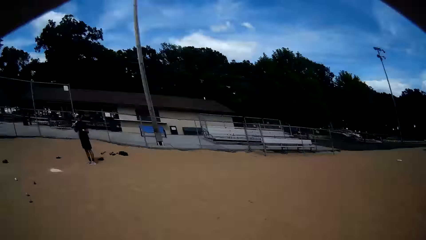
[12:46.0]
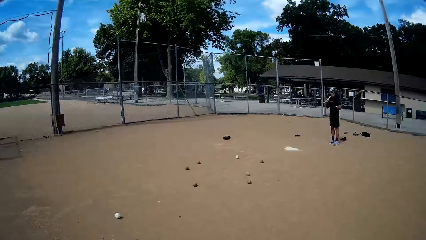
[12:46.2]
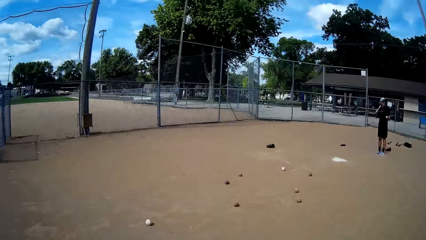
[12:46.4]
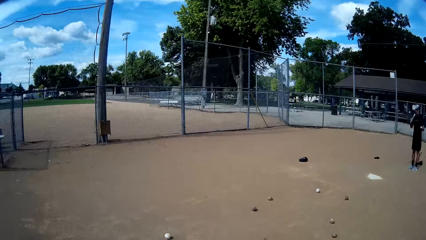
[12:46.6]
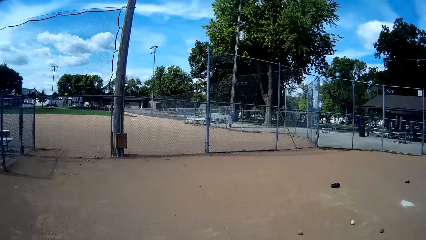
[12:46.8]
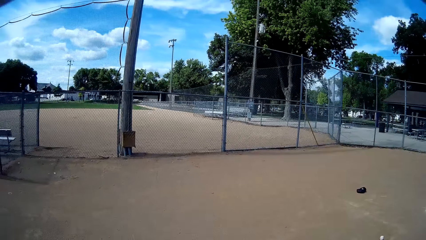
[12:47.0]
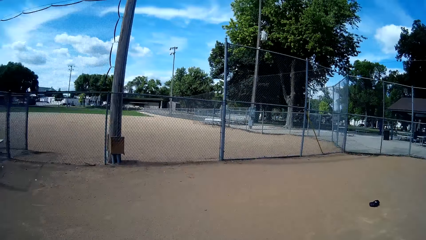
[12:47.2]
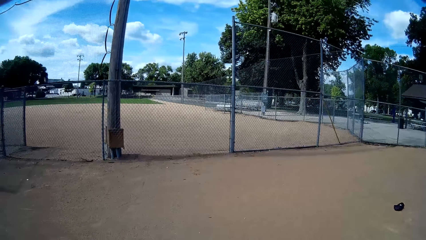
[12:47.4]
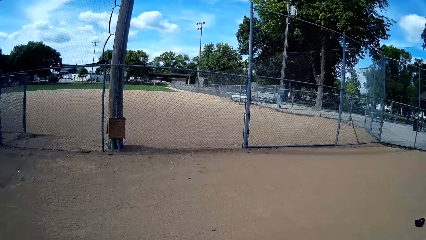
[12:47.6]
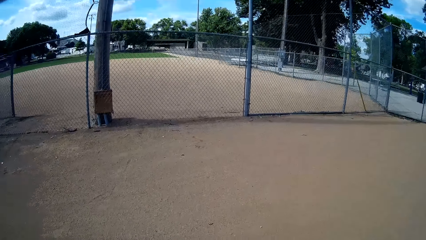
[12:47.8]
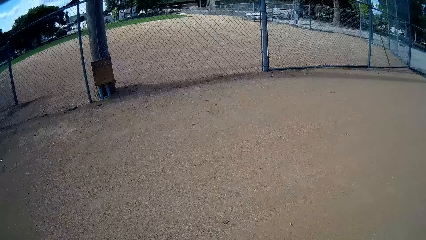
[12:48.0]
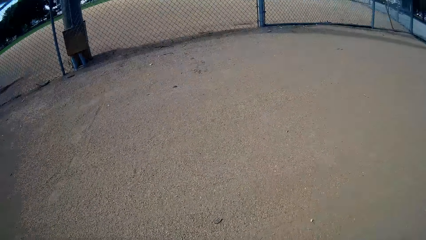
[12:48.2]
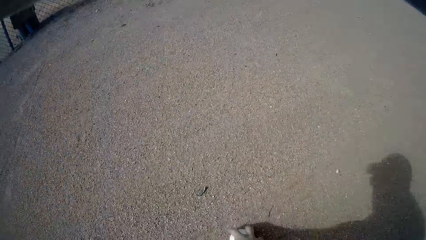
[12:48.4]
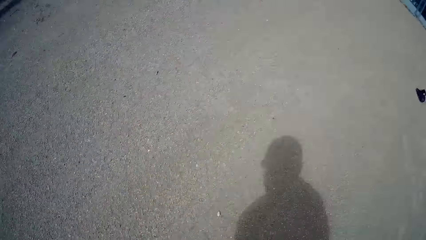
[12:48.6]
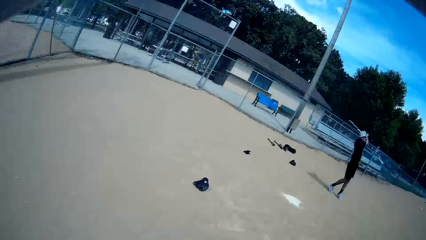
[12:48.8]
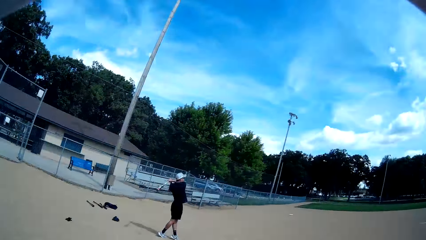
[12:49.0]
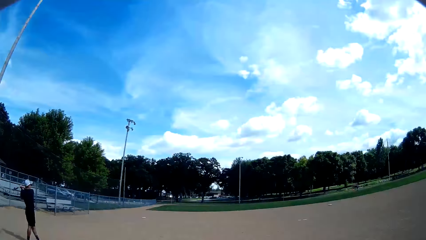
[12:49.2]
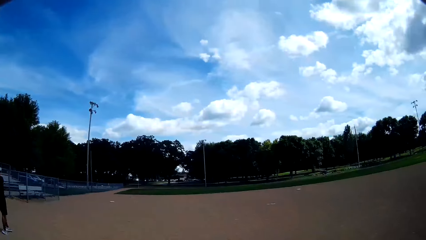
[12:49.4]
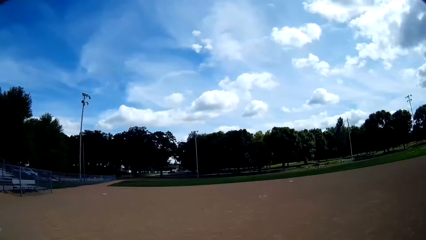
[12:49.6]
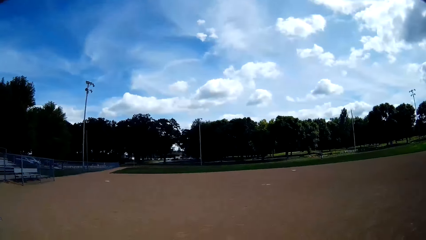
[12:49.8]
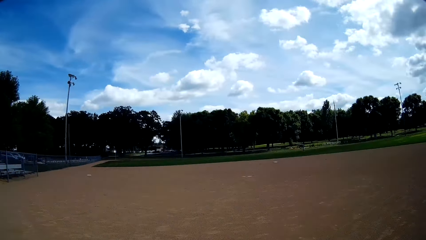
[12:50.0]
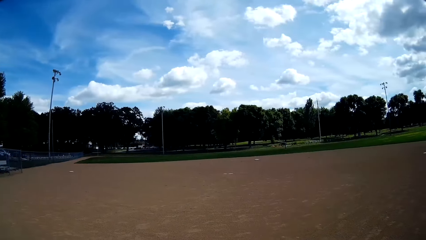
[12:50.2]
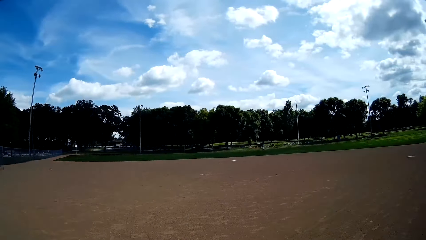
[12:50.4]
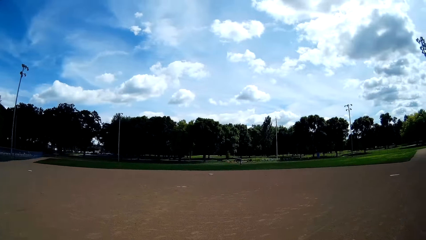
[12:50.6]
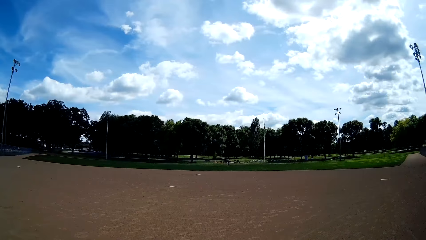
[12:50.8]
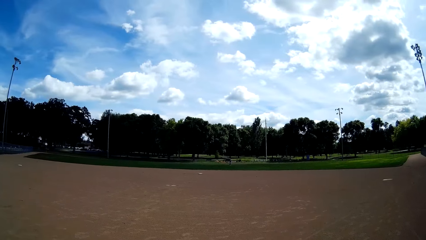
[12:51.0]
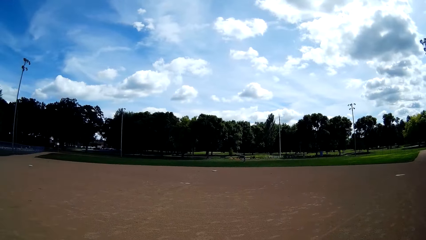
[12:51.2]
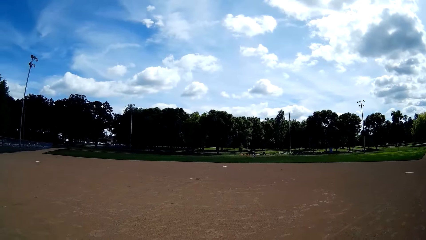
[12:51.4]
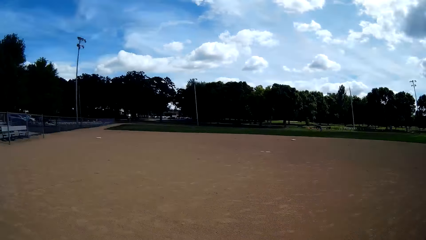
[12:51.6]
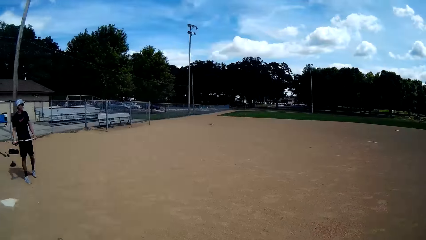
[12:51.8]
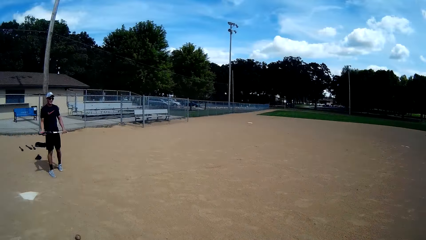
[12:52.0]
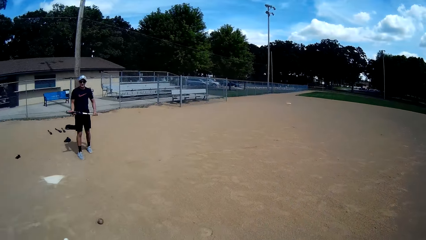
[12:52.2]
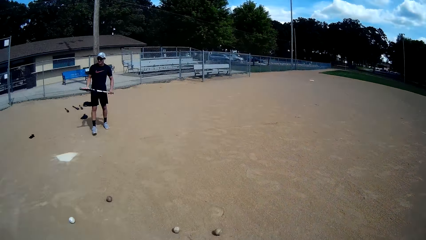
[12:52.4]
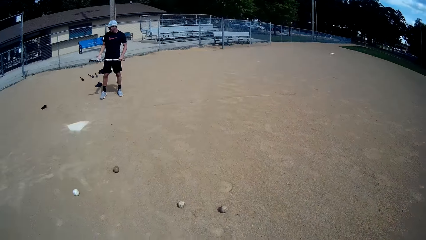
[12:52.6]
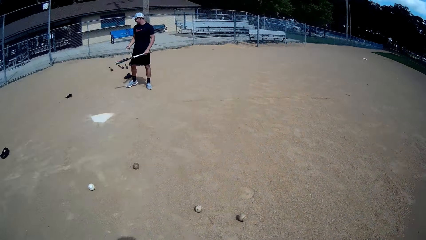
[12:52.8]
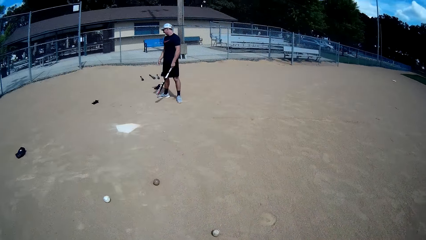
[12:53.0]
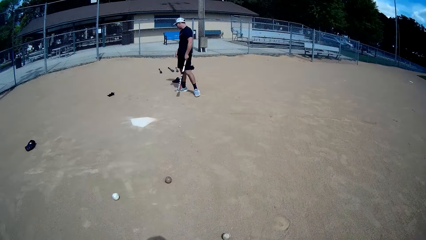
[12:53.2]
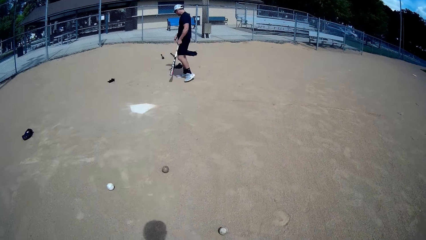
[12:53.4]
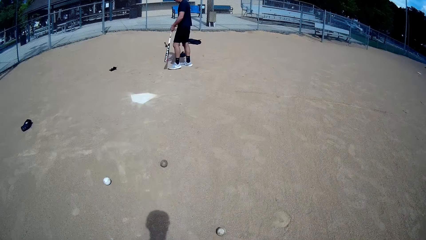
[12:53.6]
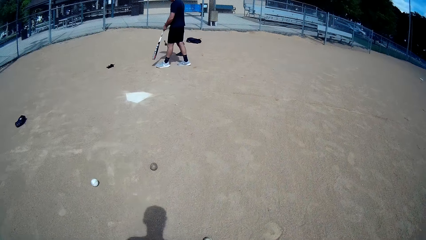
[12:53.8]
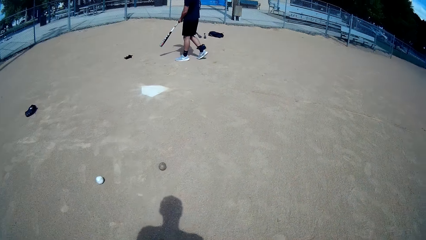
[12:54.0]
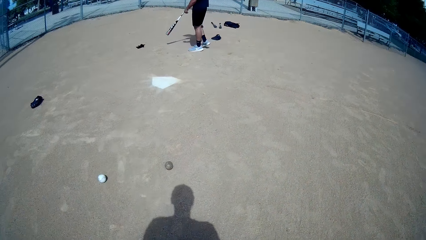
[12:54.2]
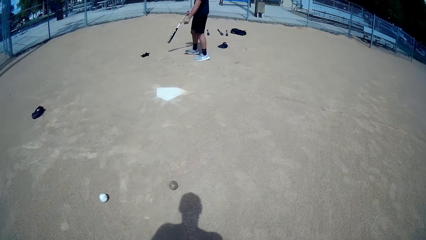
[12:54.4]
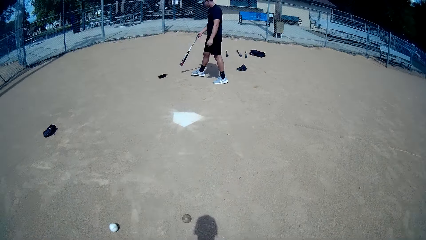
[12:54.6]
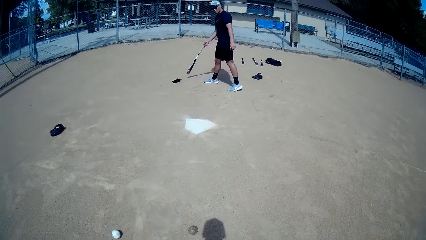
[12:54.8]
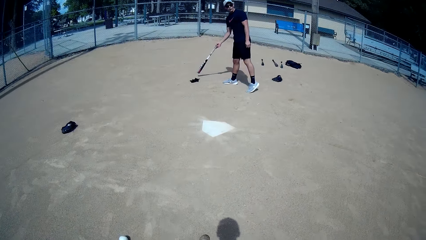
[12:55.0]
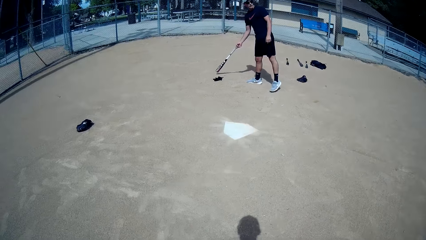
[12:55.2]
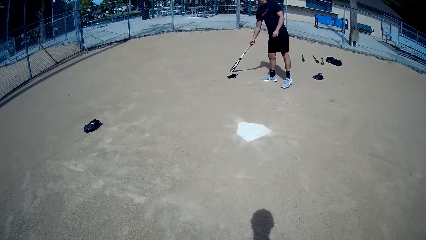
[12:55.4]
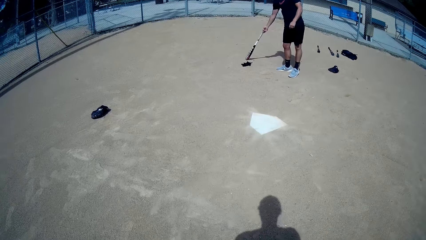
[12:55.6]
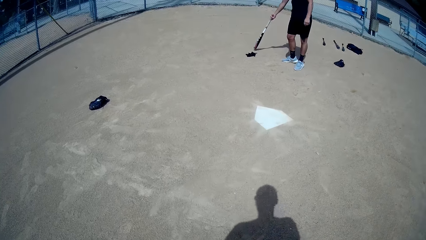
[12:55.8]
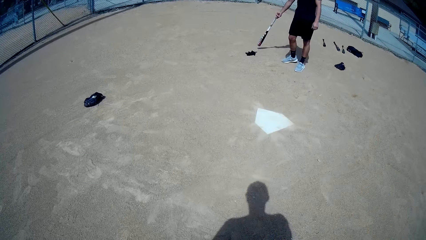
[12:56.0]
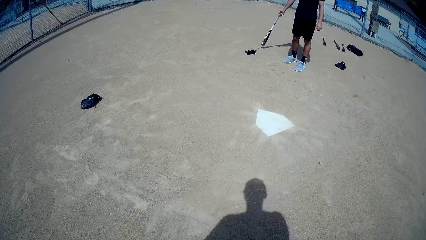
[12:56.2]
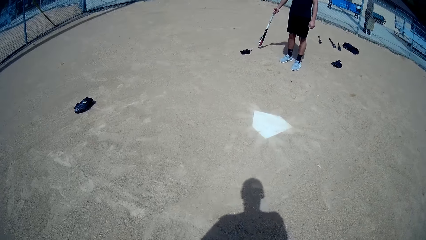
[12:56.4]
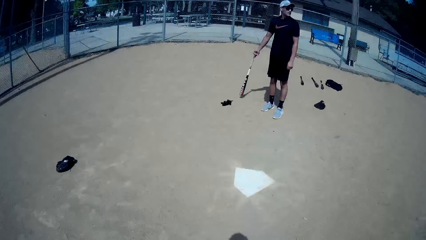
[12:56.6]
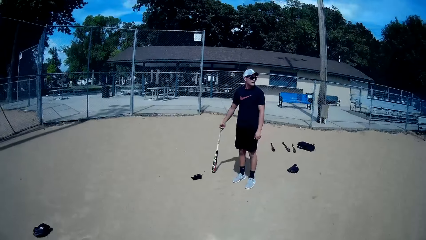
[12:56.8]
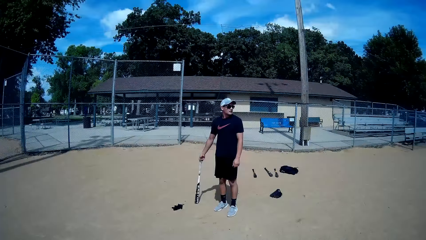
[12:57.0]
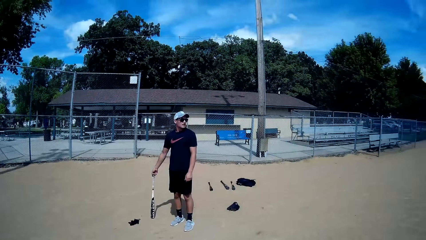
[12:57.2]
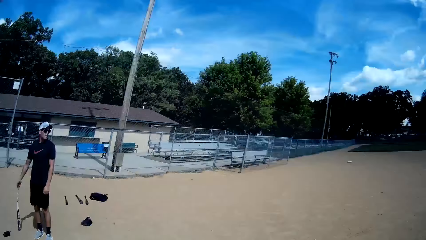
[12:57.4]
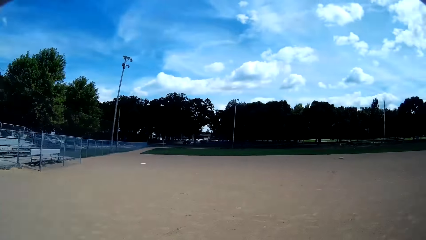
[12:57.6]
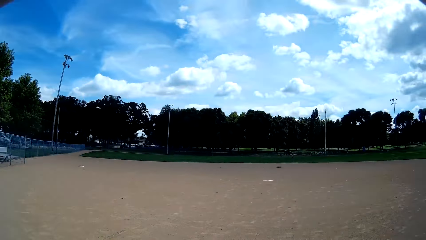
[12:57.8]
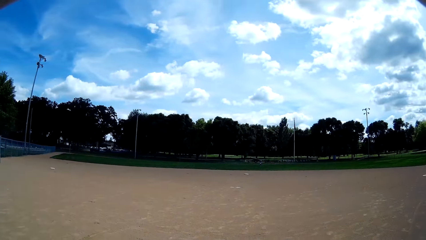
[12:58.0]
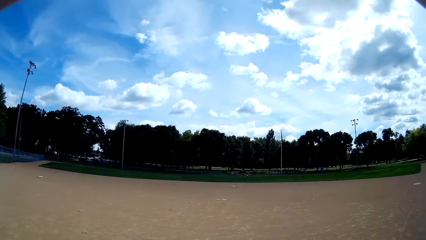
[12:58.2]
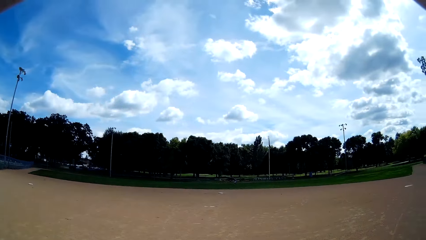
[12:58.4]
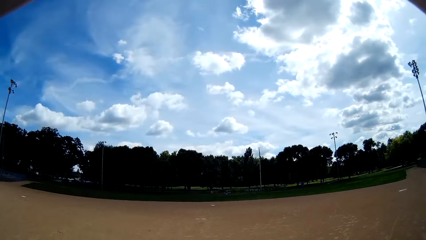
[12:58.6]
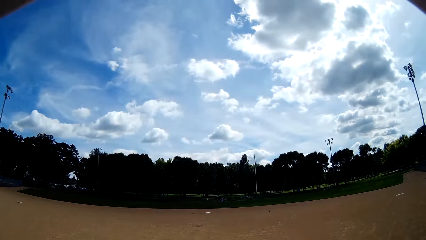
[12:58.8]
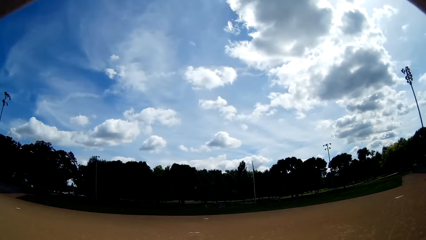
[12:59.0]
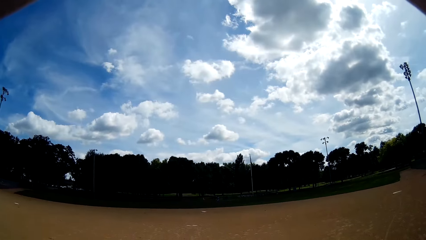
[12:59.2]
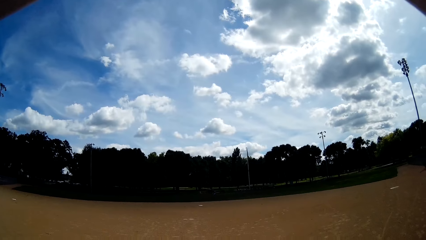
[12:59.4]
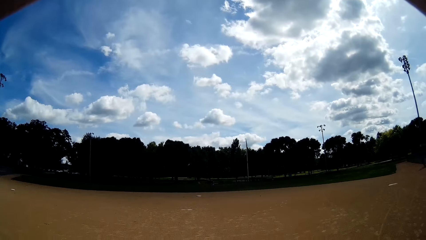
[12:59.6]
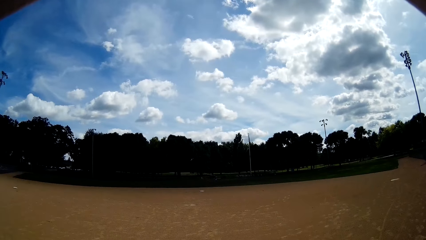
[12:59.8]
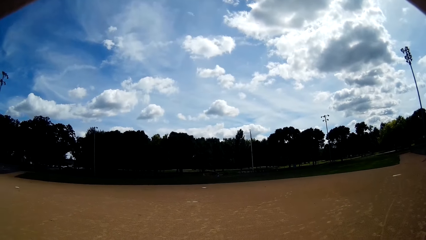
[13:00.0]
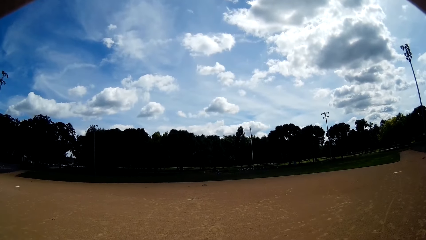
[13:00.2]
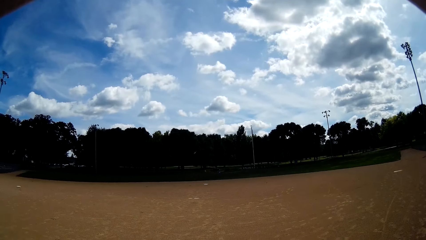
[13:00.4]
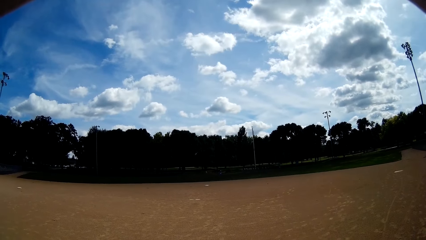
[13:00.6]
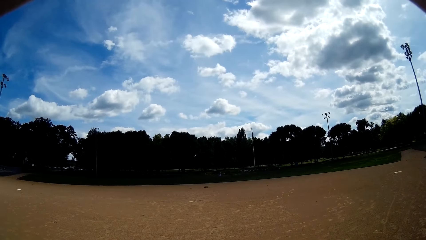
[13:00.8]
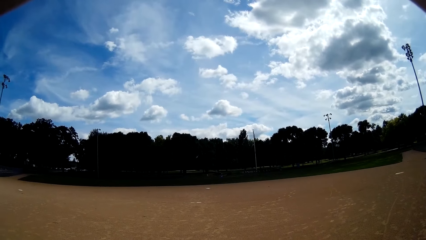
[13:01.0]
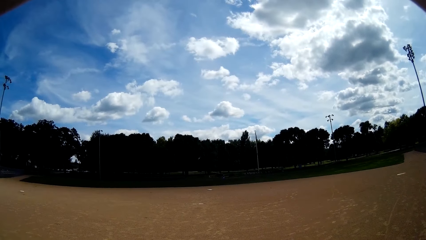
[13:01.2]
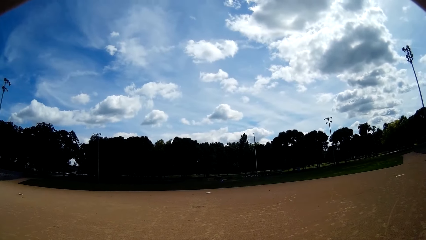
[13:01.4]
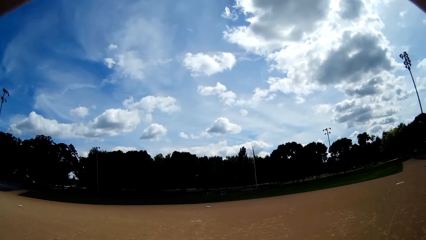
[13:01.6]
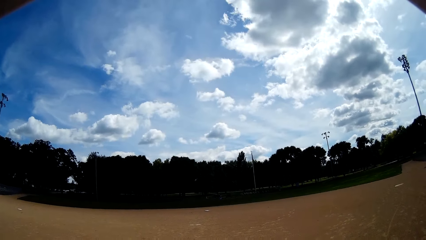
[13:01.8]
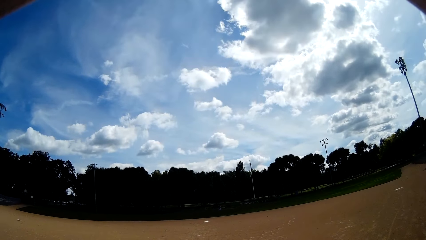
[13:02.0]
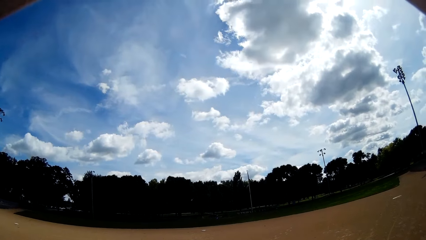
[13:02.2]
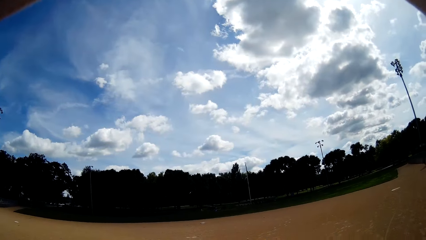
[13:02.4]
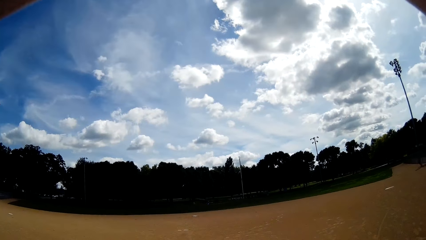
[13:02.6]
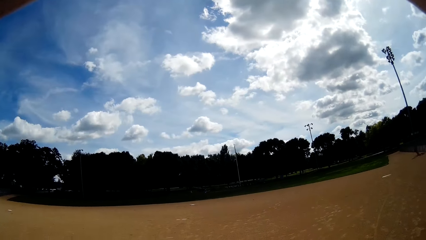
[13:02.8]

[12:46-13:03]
The camera wearer looks at a man. They run and walk. A person hits the ball. The camera wearer looks around and walks around. They converse with the person. They look at the man and walk. The man speaks to the camera wearer. The camera wearer looks at the man, speaks to the man and looks around. They speak to another person.
